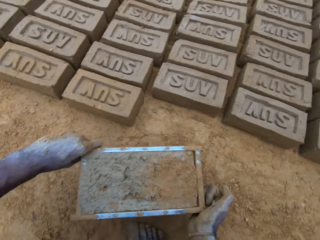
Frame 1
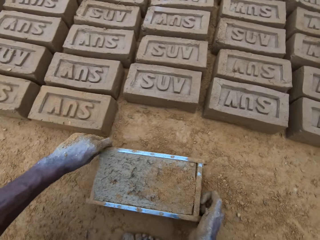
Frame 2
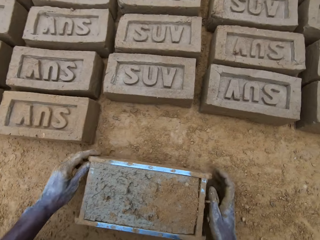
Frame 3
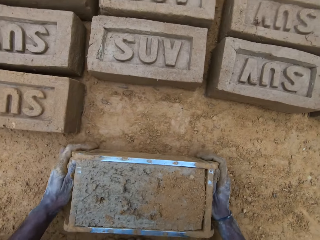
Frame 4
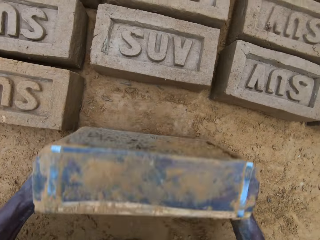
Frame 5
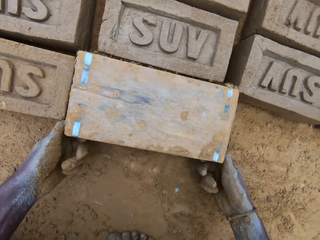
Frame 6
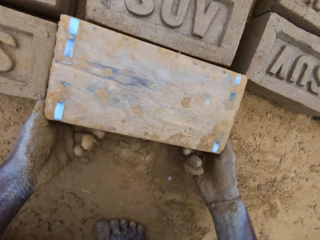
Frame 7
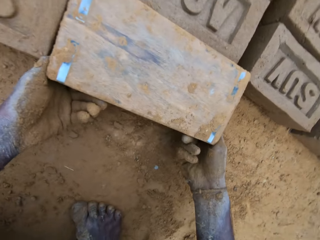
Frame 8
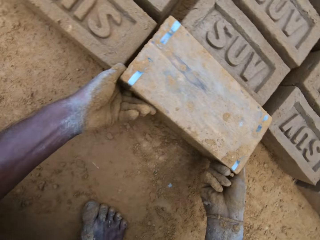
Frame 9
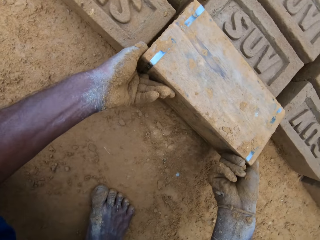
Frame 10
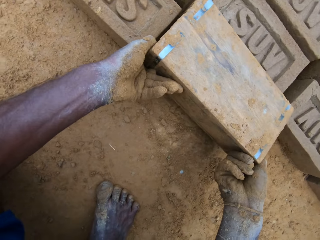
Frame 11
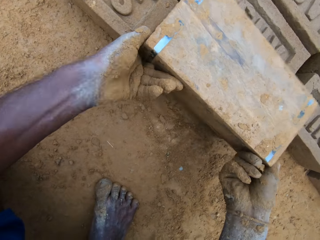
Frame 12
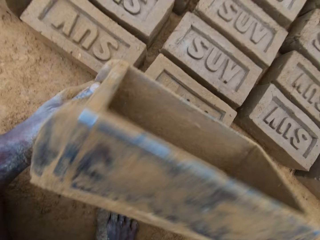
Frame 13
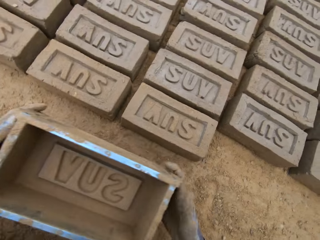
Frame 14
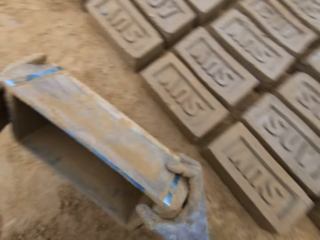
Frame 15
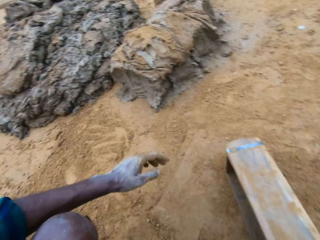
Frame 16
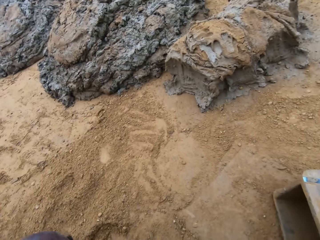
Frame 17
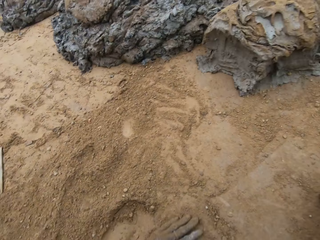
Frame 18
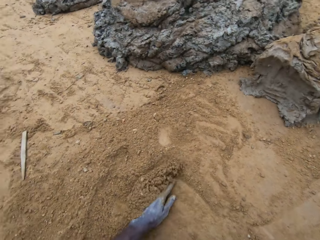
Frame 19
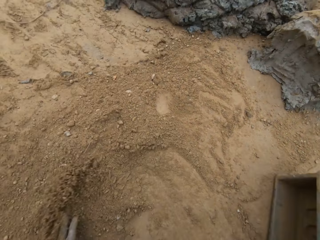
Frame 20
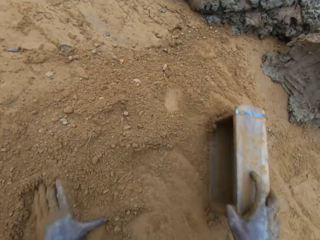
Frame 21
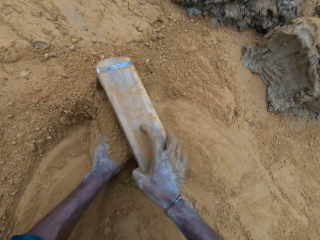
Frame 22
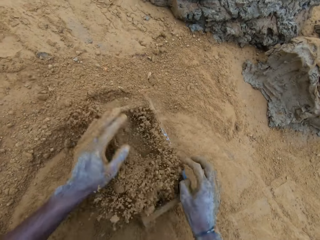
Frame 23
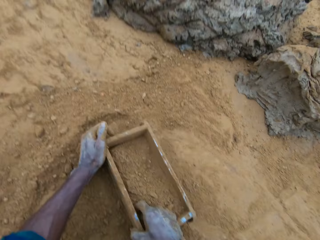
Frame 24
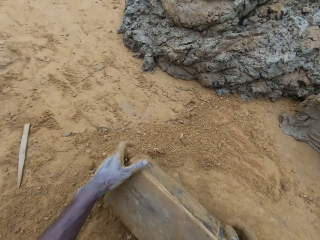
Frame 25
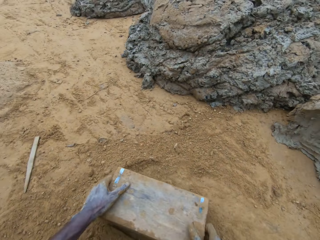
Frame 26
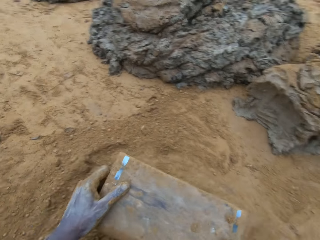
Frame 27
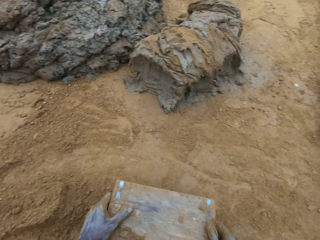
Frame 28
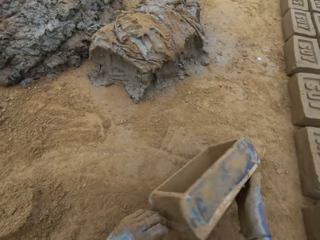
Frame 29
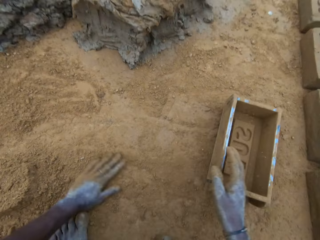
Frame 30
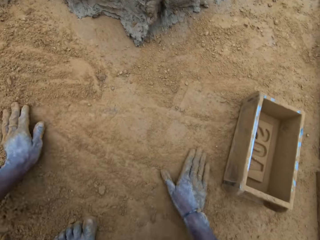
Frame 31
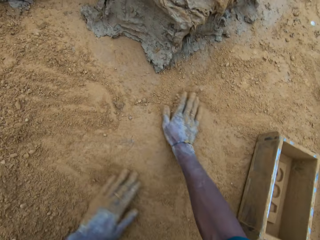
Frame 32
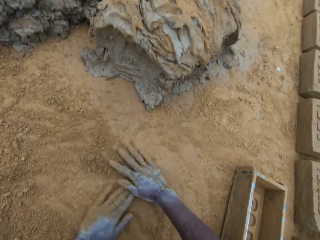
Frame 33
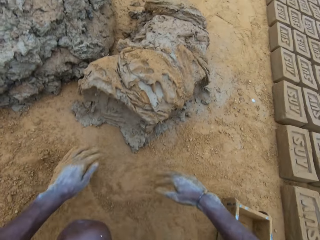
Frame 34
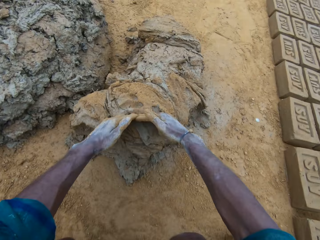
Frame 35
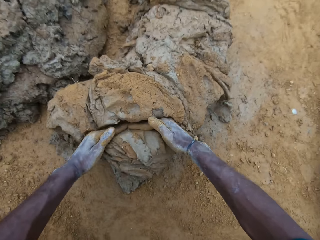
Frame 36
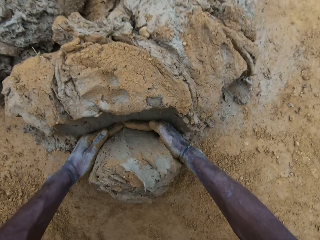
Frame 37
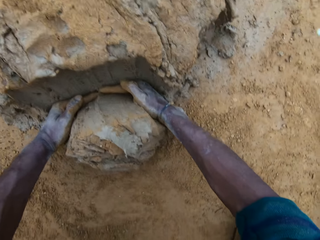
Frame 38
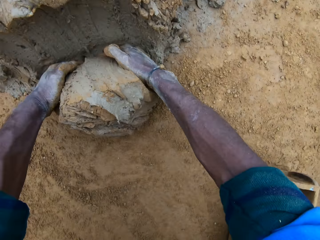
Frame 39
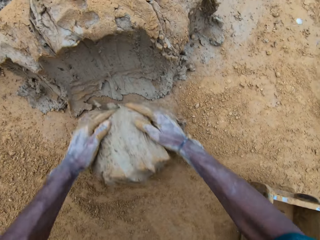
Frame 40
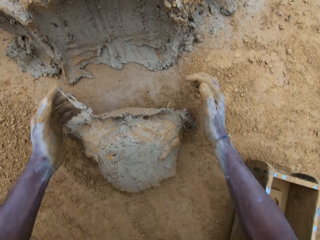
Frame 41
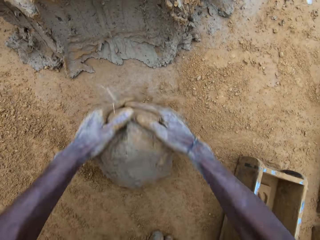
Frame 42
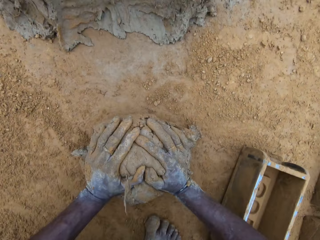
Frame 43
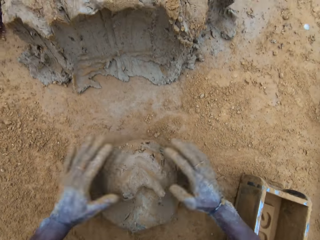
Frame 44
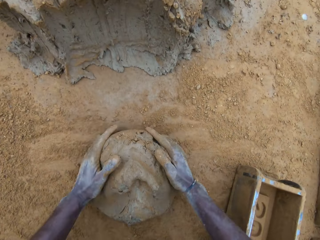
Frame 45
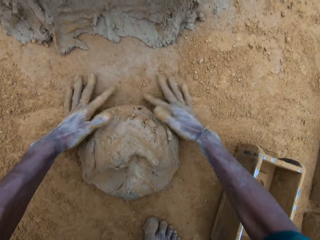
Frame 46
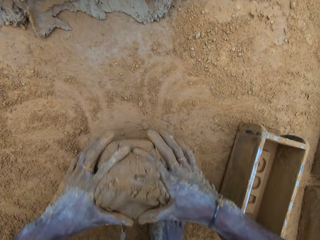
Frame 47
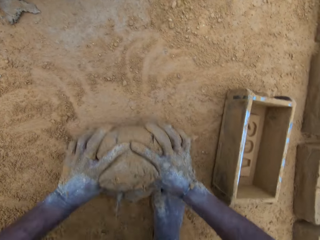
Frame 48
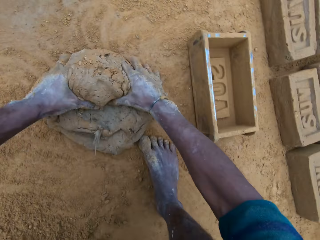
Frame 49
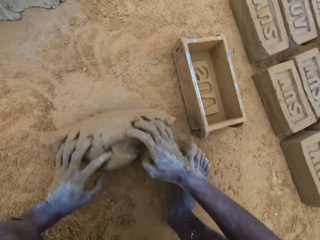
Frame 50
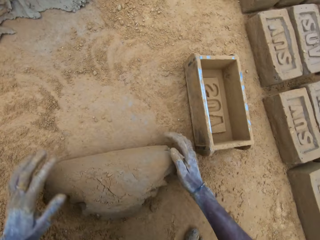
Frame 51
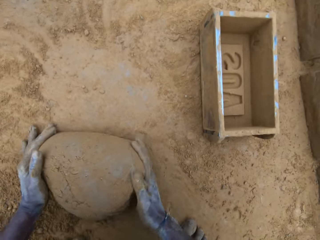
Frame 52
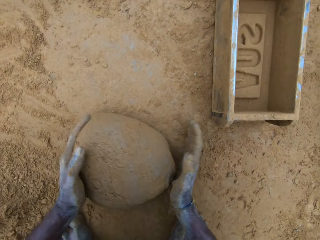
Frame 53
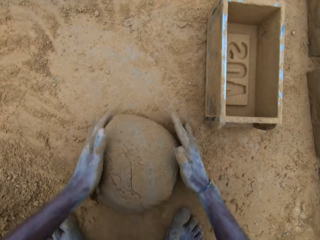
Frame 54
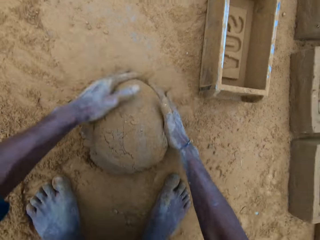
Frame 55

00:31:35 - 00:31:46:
The camera wearer carries the block mold or brick mould. He holds the brick mould. He pours the mud or mortar from the brick mould. He holds the brick mould and places the brick mould on the ground. He puts soil in the brick mould. He pours the soil from the brick mould. He places the brick mould on the ground. He rubs his hands on the soil. He cuts out of the mortar. He scoops the mud. He rubs the mud on the soil. He mixes the mortar with sand on the ground.

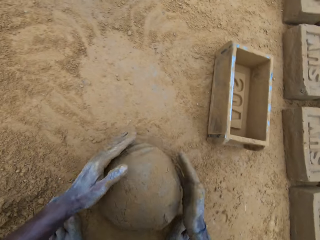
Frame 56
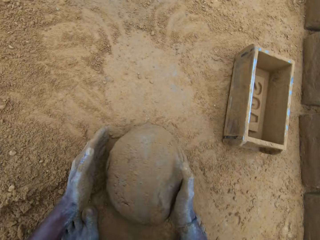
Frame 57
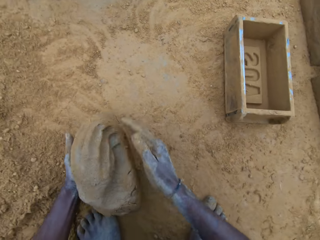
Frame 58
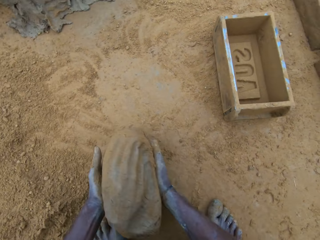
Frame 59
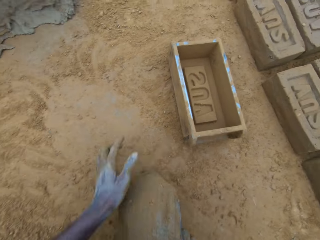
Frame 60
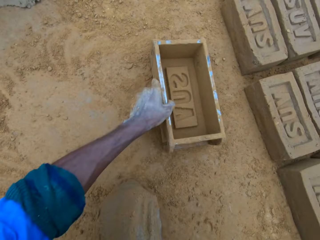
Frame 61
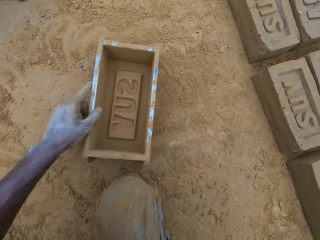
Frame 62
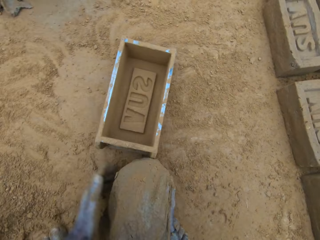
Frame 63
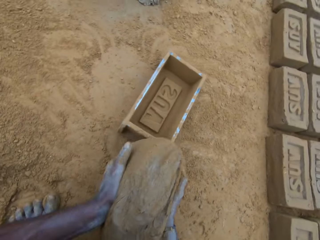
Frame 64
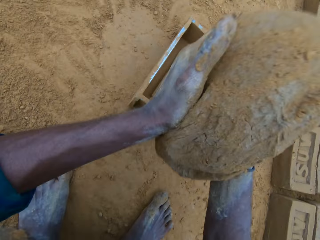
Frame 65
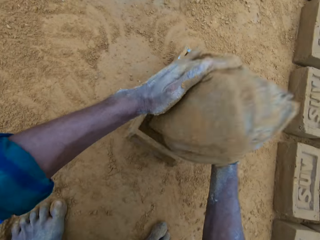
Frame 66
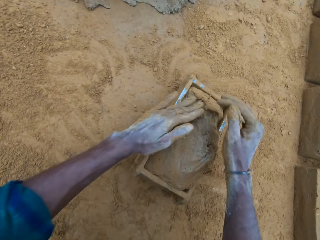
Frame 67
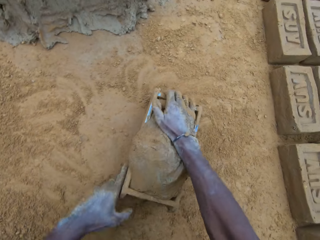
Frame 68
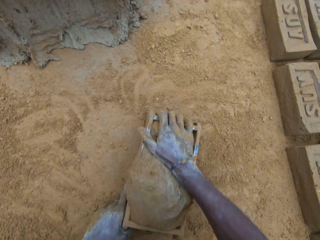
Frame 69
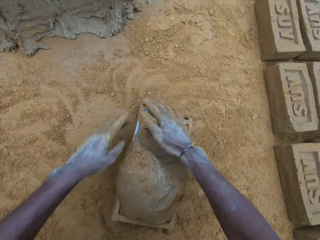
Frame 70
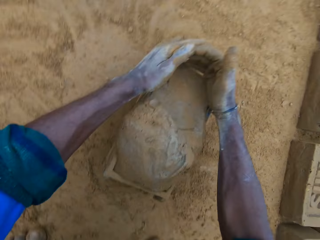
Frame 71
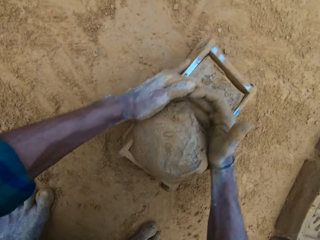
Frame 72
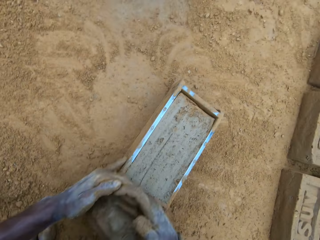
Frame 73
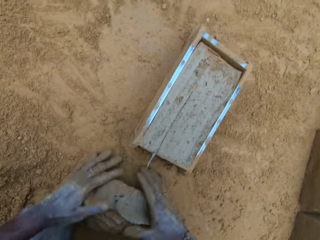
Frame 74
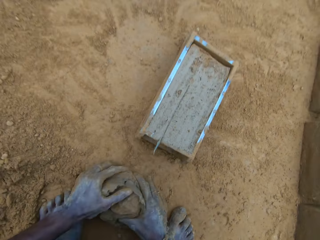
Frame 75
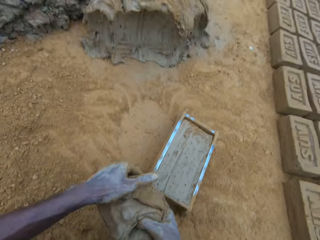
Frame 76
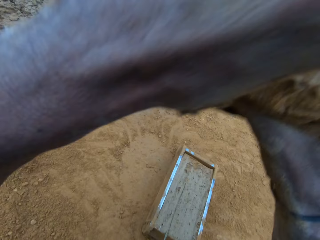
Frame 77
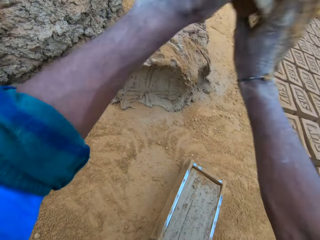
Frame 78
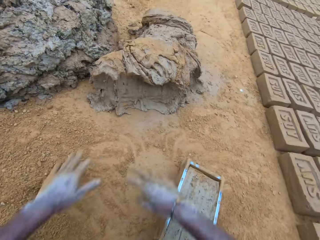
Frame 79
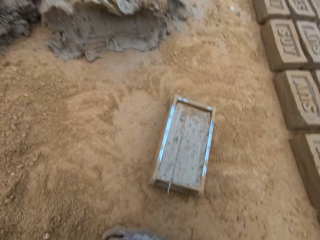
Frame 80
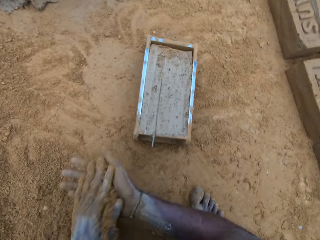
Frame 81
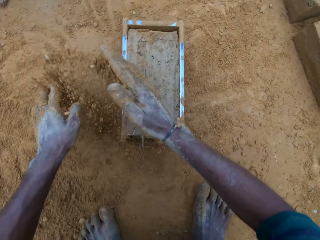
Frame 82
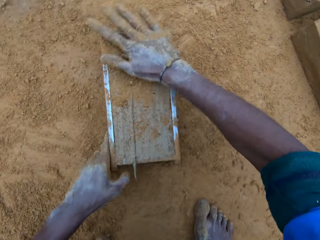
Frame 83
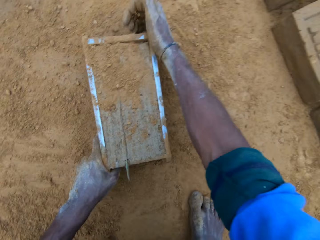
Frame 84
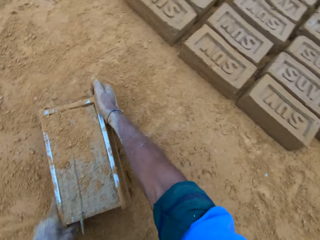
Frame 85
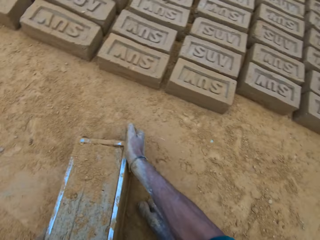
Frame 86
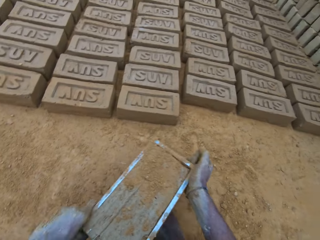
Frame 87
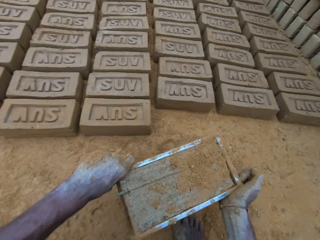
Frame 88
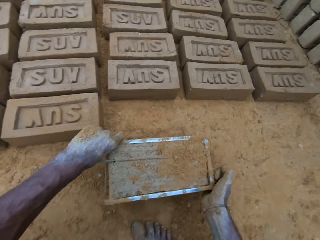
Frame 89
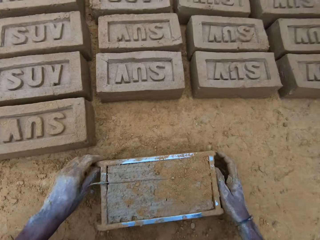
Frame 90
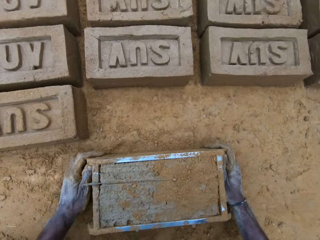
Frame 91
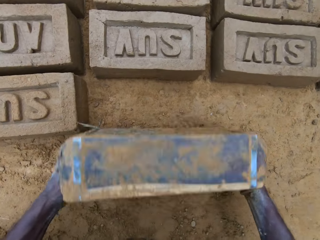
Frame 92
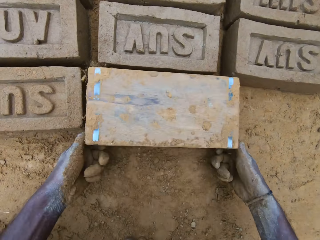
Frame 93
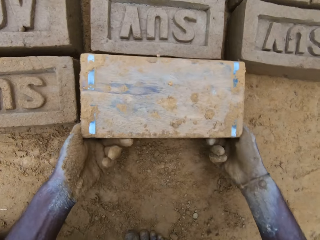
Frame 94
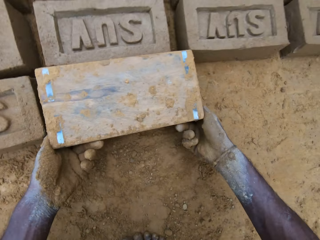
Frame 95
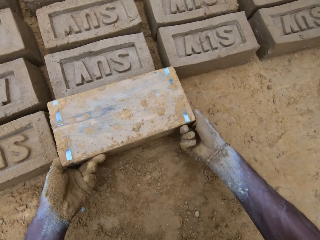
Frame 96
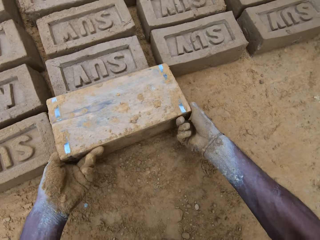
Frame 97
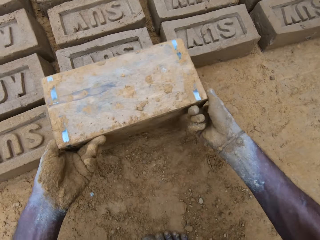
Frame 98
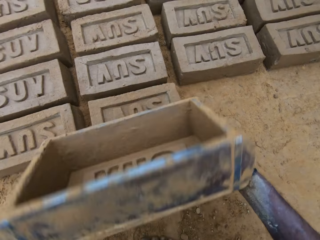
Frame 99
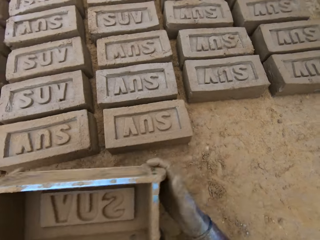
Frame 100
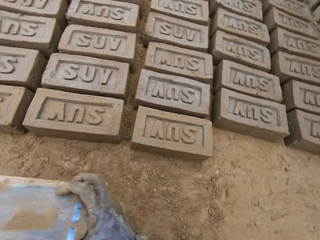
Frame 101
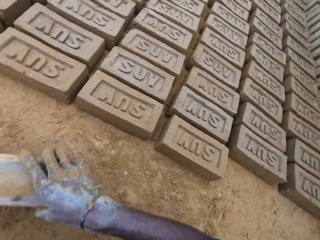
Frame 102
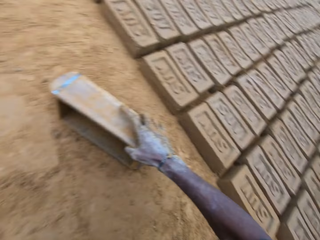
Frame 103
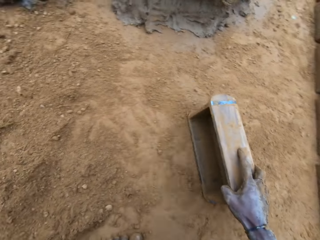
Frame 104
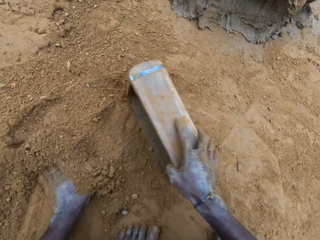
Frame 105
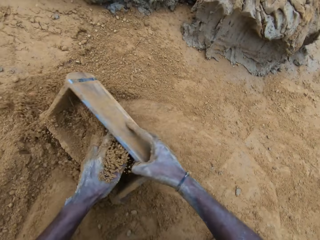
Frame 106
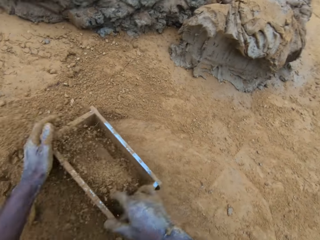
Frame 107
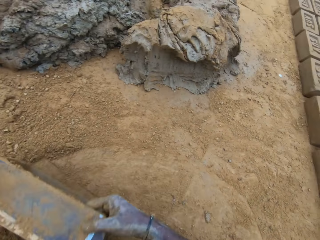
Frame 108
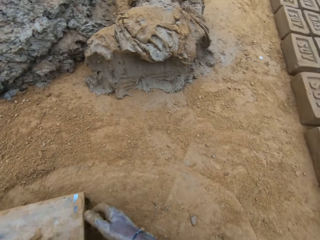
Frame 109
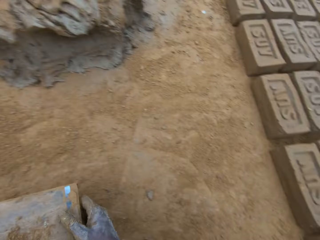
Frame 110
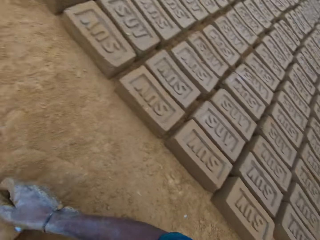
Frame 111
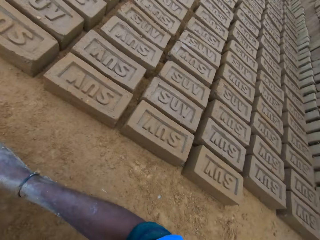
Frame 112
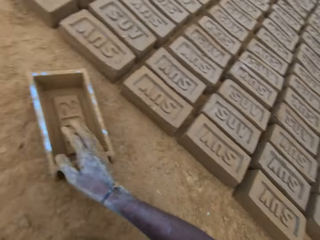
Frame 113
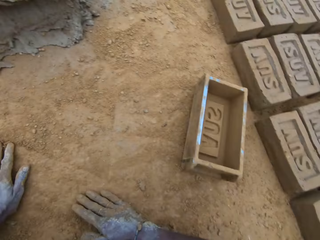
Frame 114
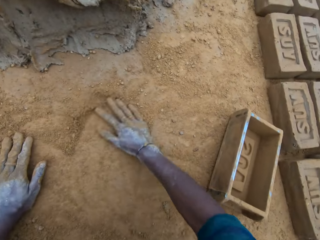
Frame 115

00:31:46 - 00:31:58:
The camera wearer picks up the concrete or mud from the ground. He shifts the brick mold on the ground. He drops the concrete in the brick mold. He compresses the mud in the mold. He hits the brick mold on the ground. He cuts the mud from the mold. He picks up the concrete from the ground. He throws the concrete on concrete. He packs sand from the ground. He rubs the sand on his hands. He puts the sand on the concrete. He carries the brick mold. He drops the mold. He flips the brick mold. He lifts the mold. He moves the brick mold. He puts sand in the brick mold. He wipes the mold with soil. He flips the brick mold. He drops the mold.
